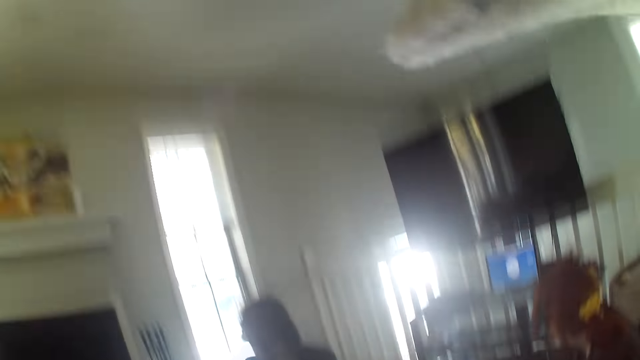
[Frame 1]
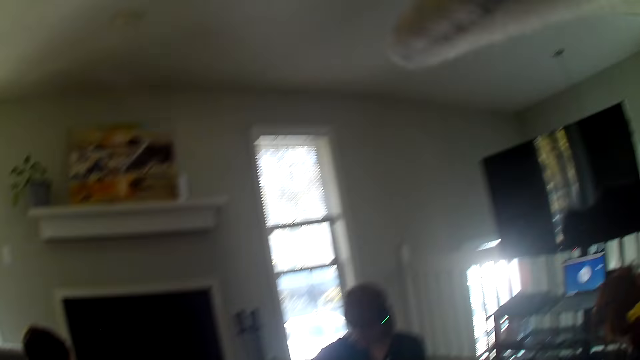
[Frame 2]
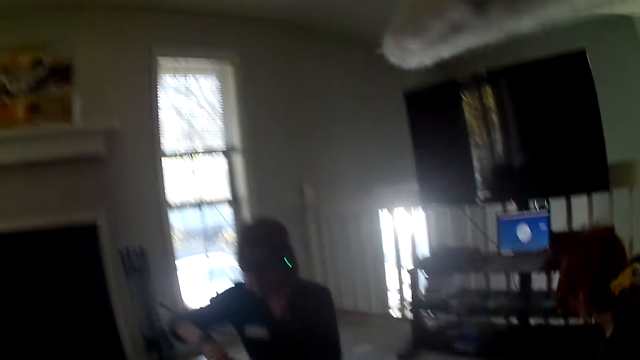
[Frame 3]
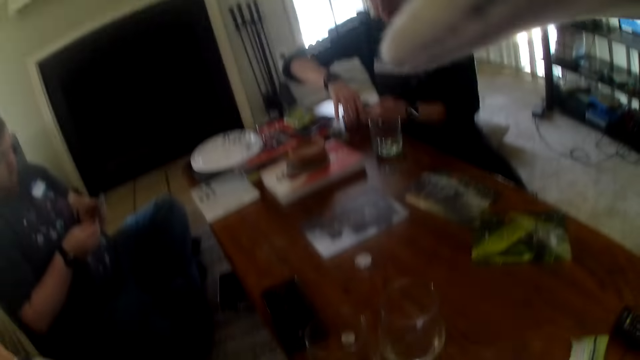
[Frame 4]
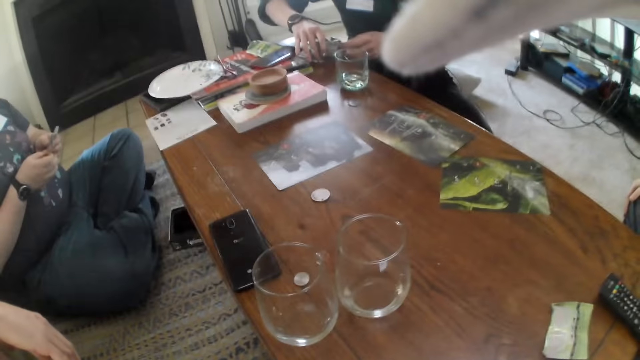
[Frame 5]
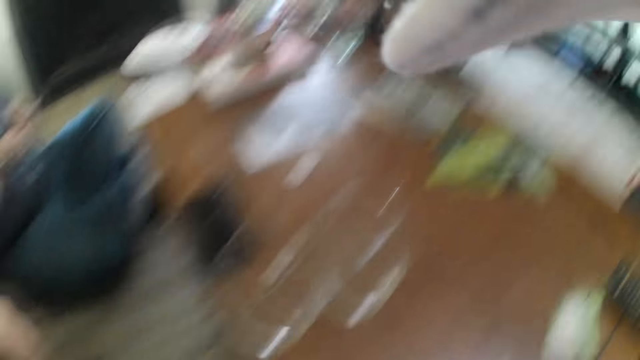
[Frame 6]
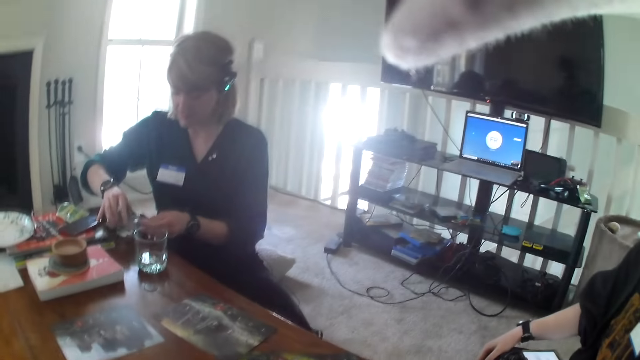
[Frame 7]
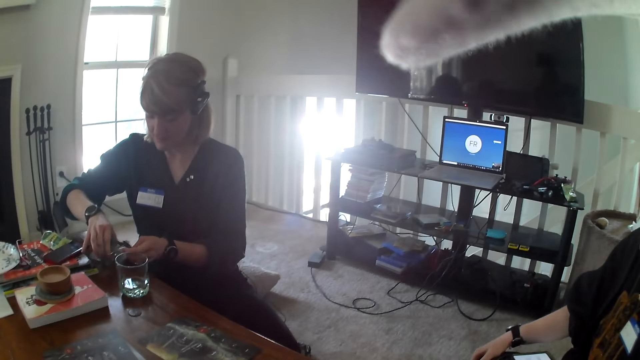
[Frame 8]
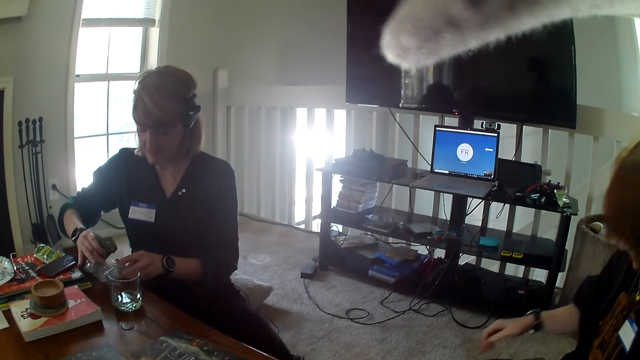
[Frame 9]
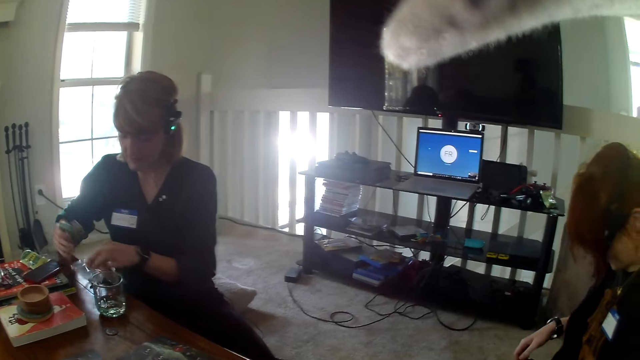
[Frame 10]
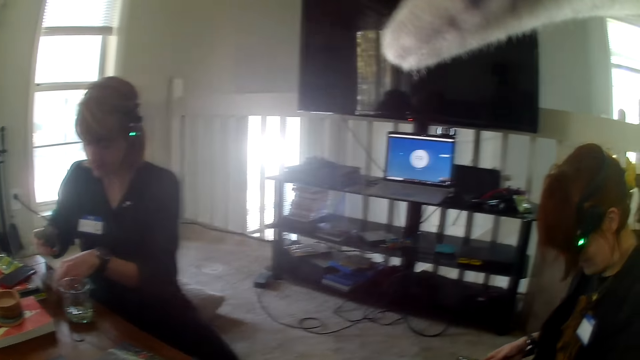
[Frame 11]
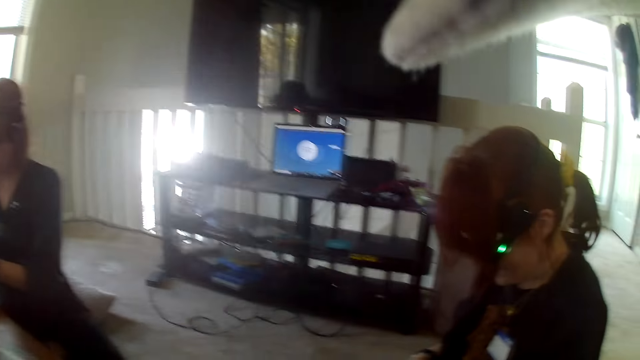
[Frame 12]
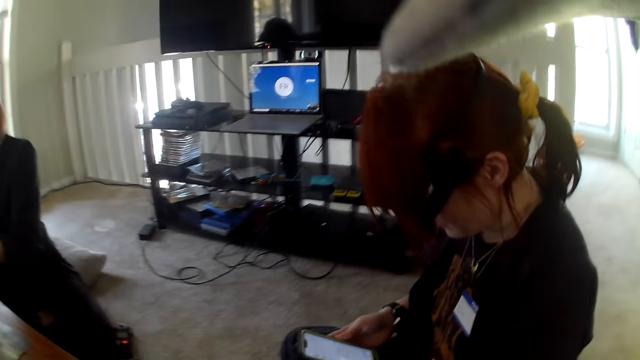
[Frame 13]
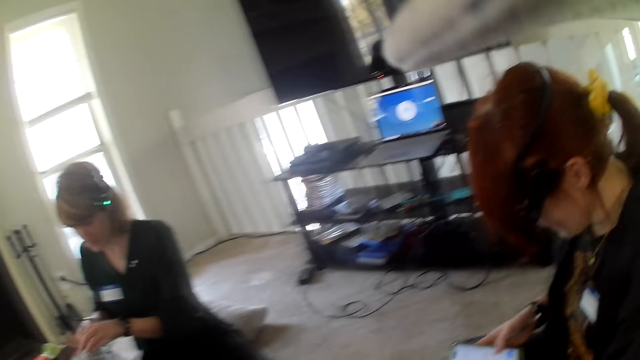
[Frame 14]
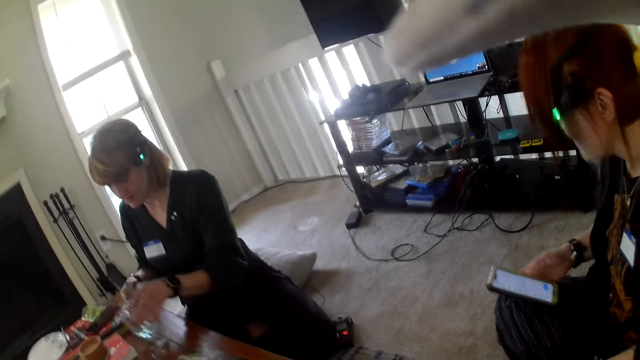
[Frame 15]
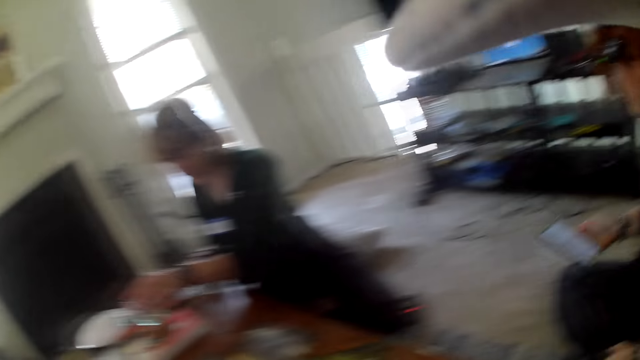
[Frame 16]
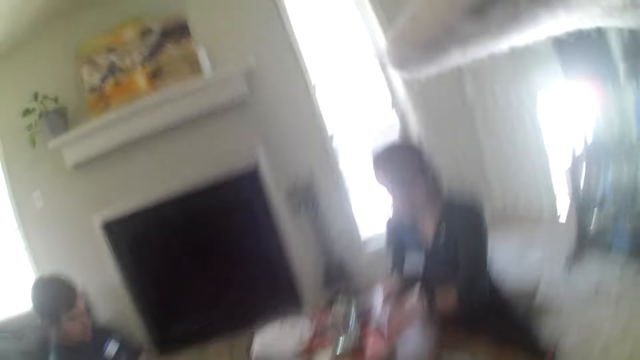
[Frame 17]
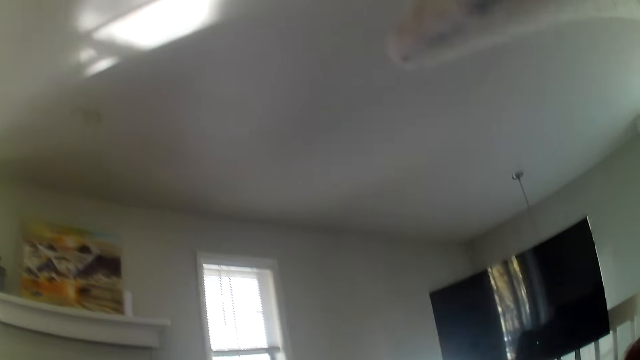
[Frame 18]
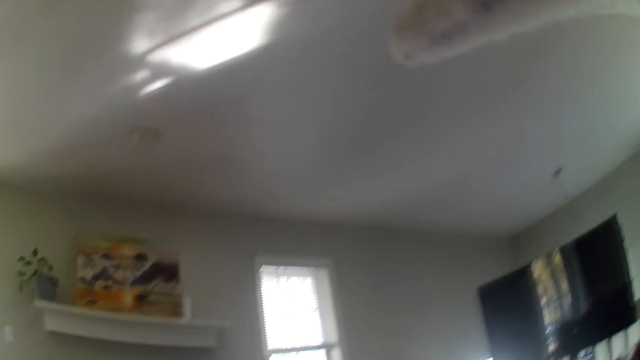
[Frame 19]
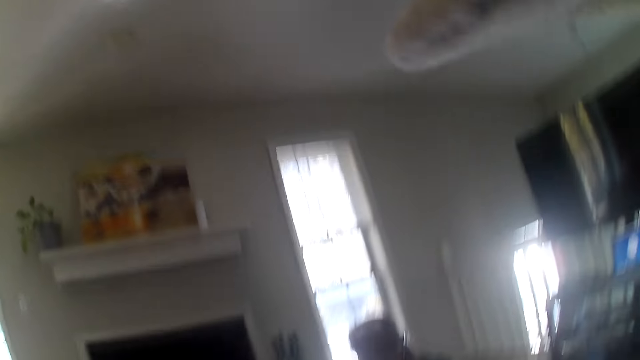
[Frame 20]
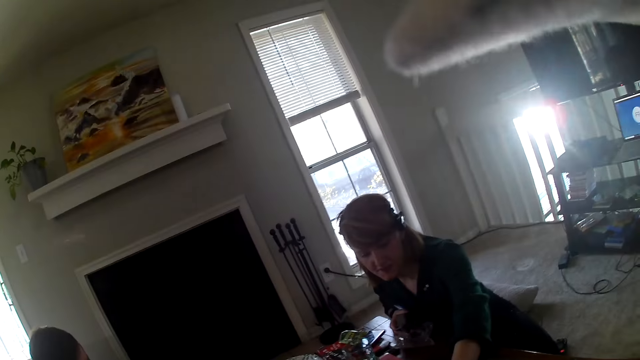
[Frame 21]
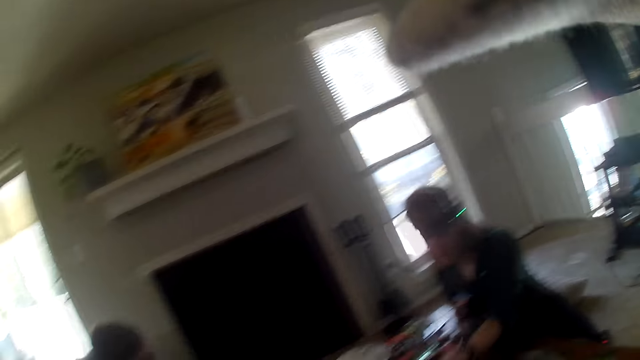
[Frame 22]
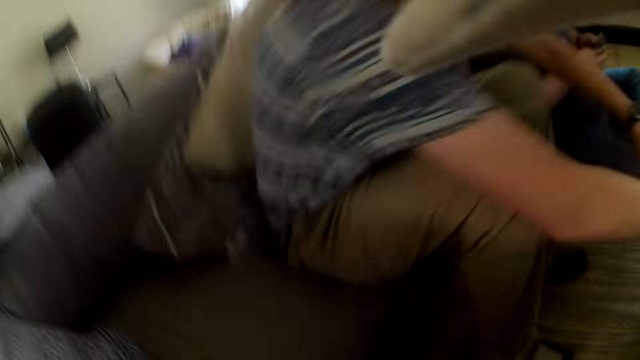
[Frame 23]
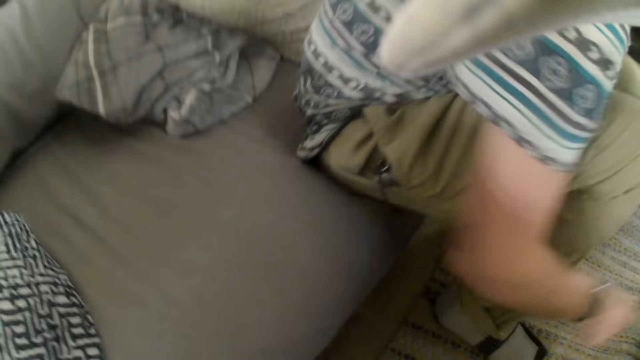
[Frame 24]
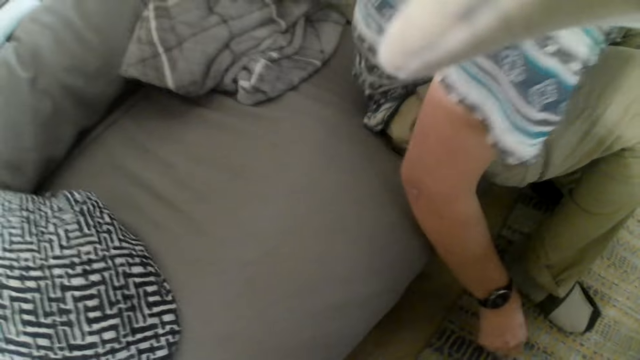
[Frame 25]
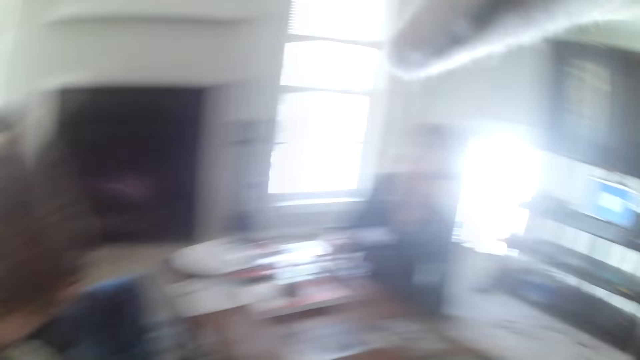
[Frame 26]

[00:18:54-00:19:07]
The camera wearer looks around the apartment. They stare at a woman. The woman arranges the table and moves the glass. The camera wearer looks around the apartment.

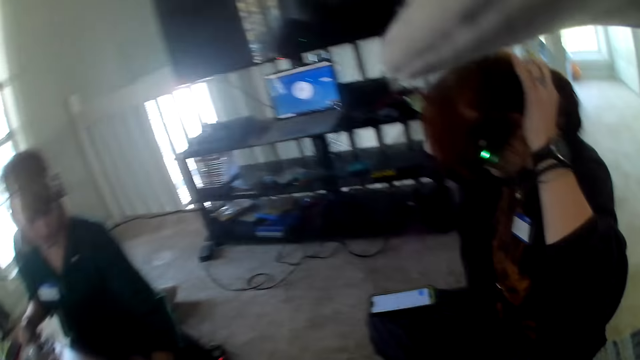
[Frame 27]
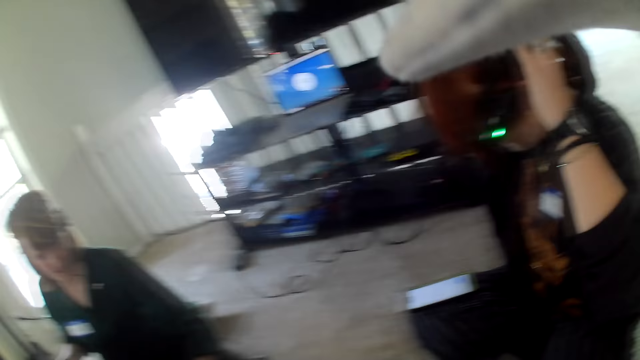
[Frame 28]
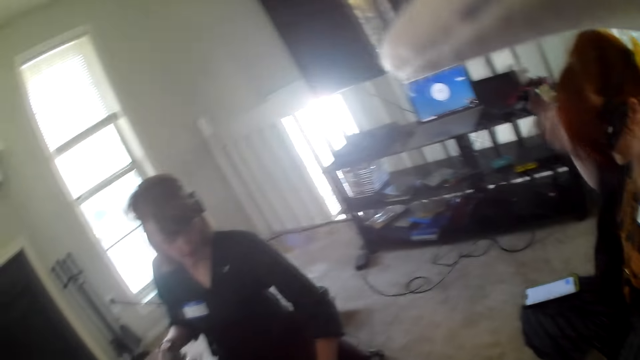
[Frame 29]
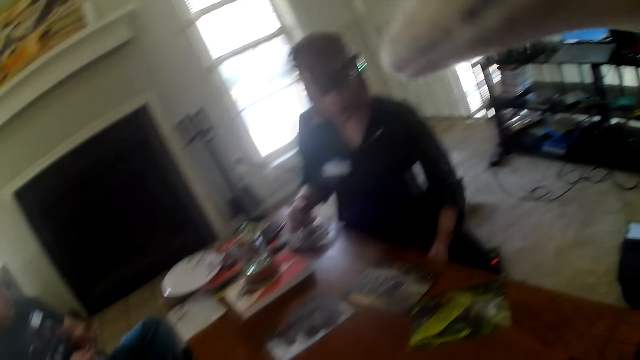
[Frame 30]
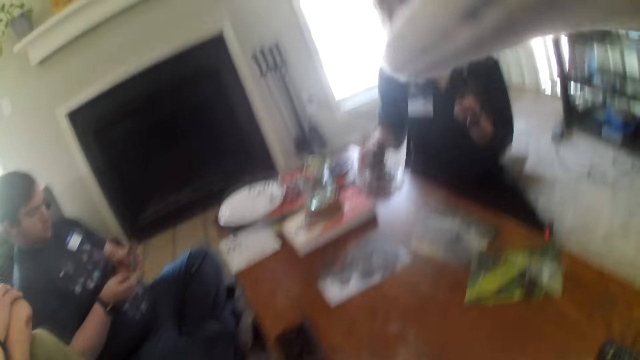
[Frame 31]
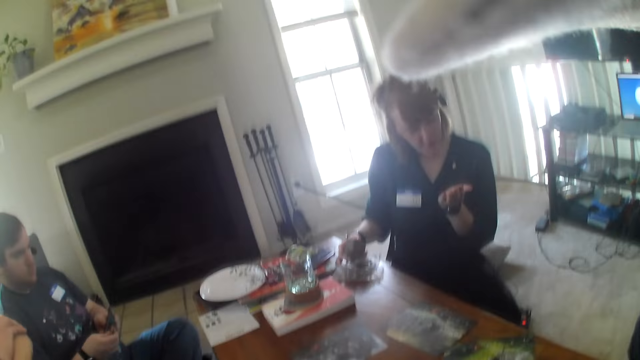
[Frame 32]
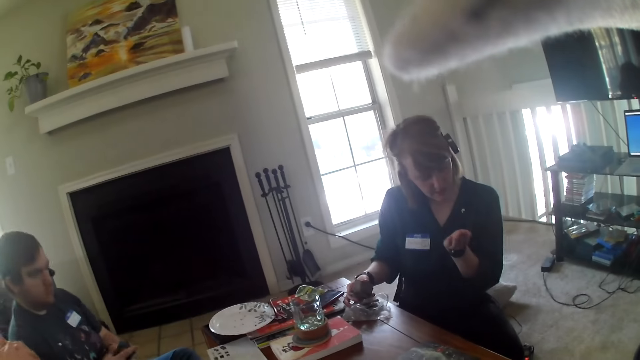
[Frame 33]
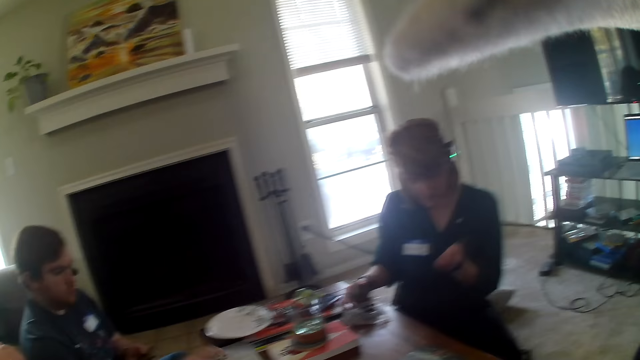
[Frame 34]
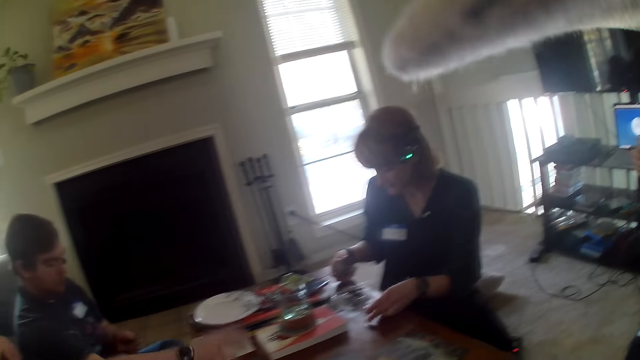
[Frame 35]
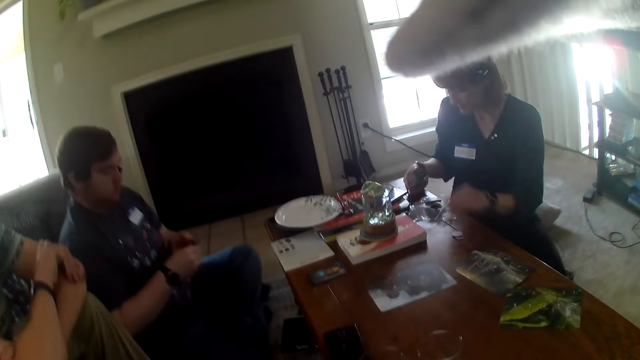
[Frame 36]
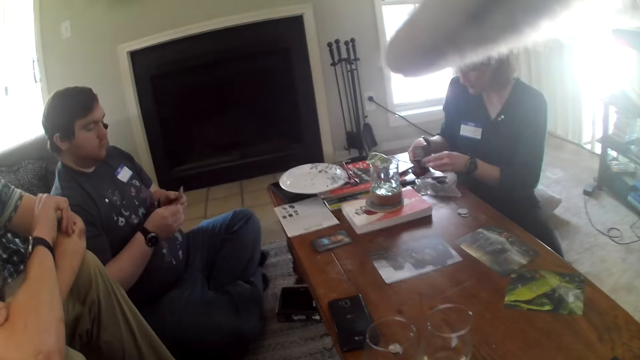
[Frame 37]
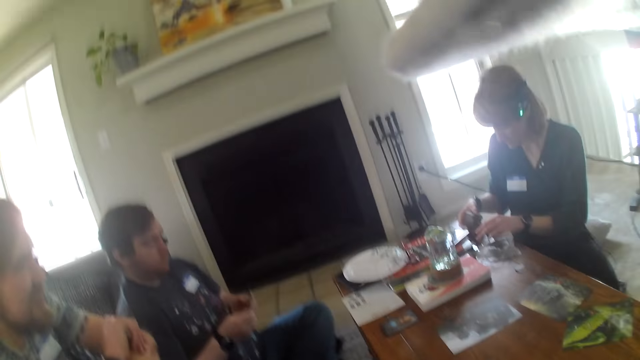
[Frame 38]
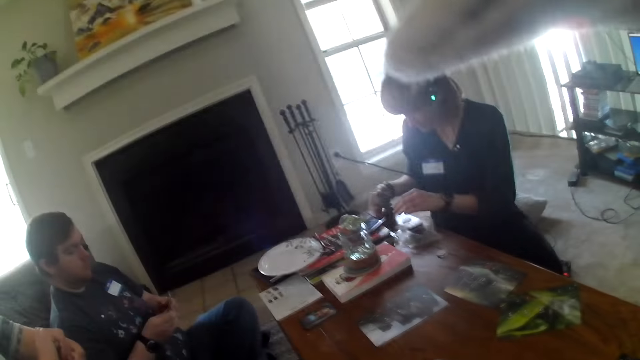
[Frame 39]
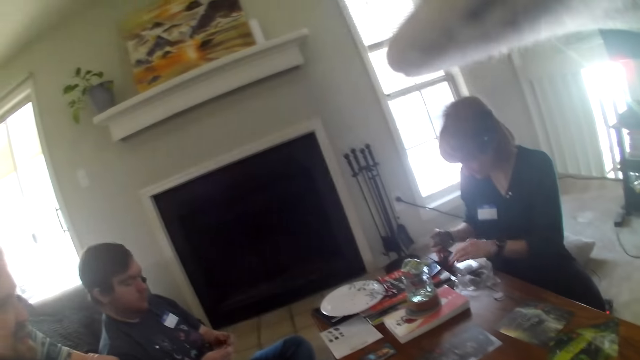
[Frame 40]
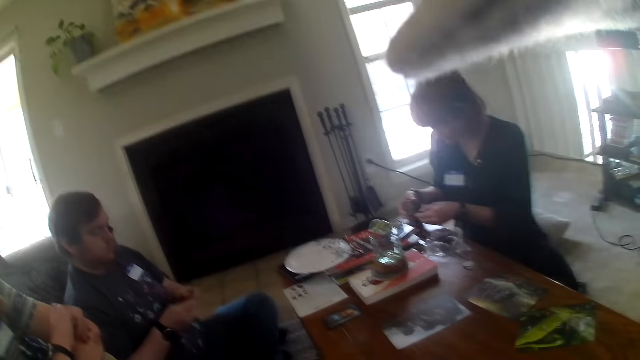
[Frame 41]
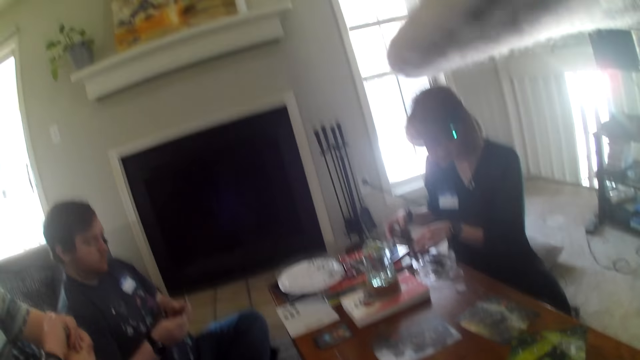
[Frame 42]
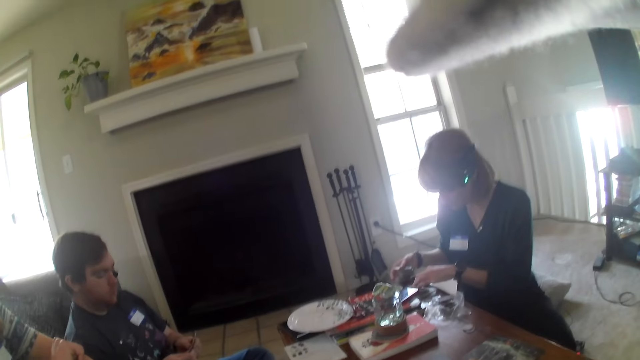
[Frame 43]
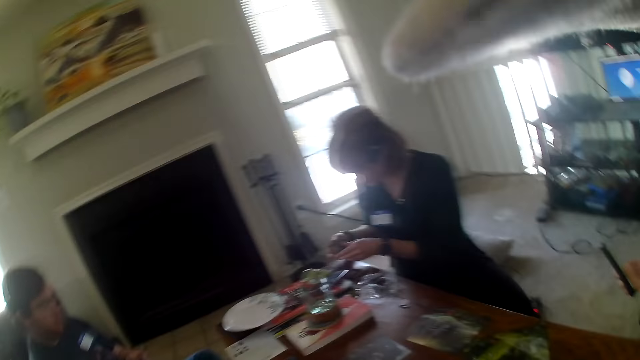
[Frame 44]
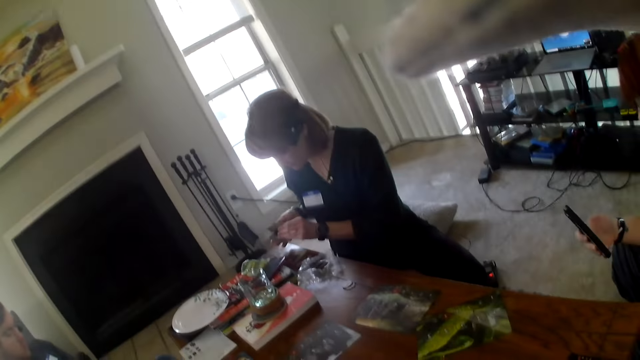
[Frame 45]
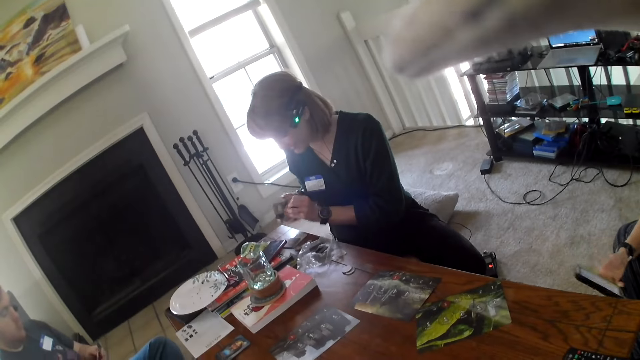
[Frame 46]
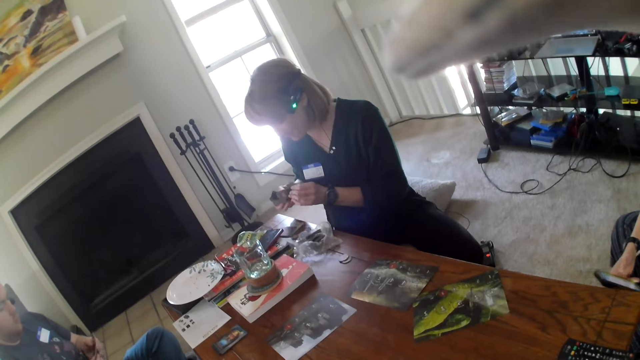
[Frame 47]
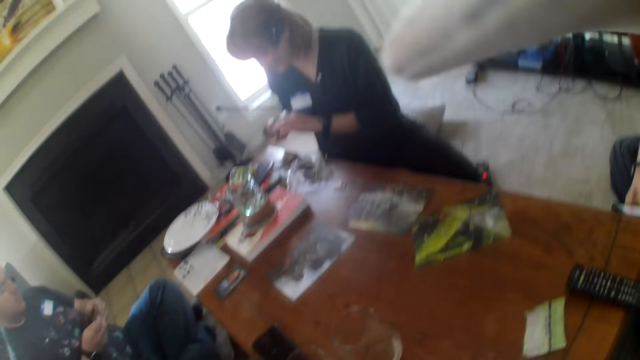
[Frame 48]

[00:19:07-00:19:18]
The camera wearer stares at a woman. The woman inspects the cards.
